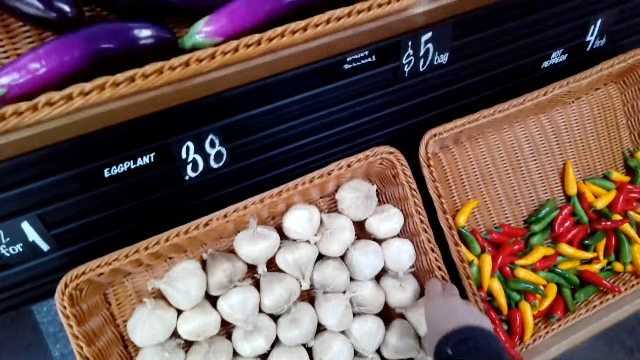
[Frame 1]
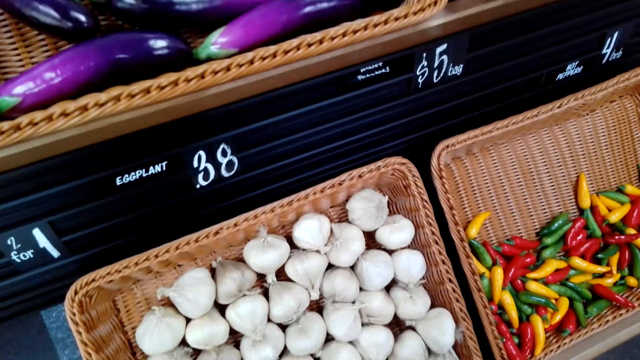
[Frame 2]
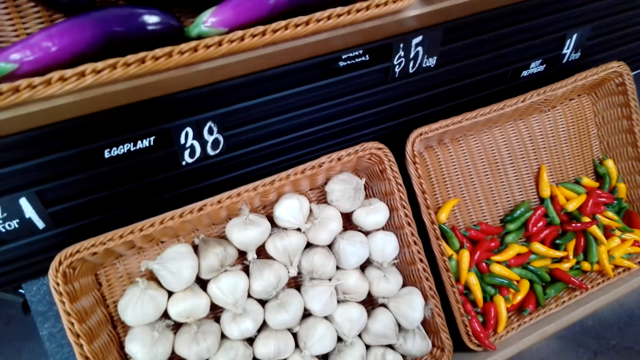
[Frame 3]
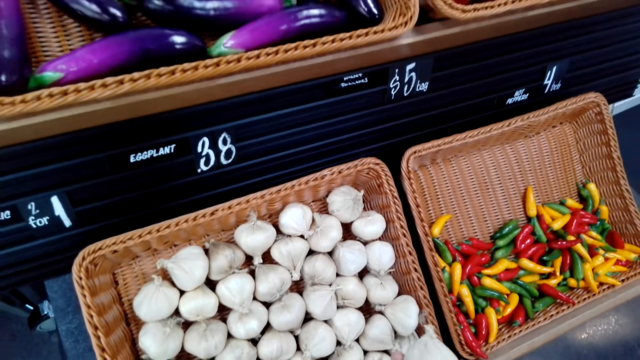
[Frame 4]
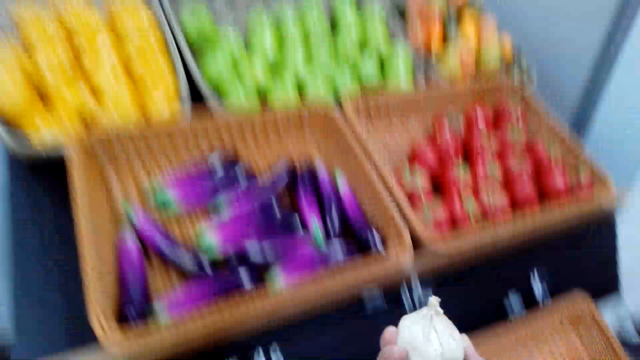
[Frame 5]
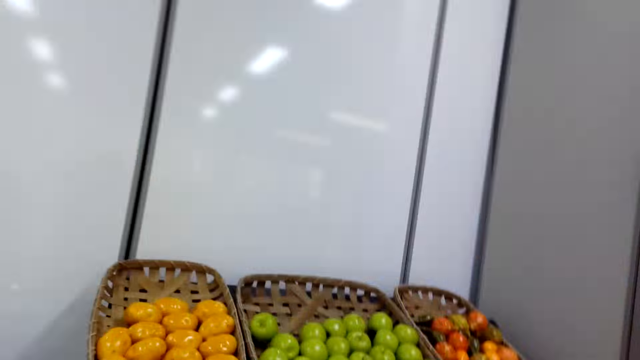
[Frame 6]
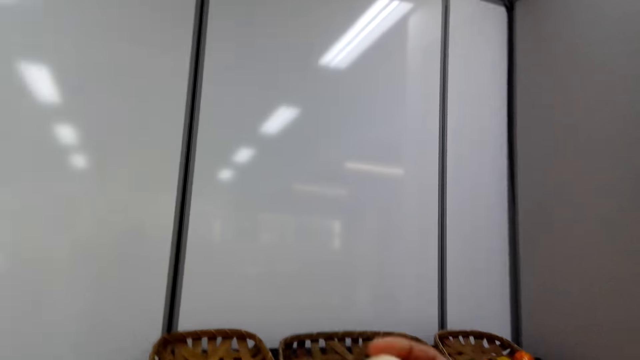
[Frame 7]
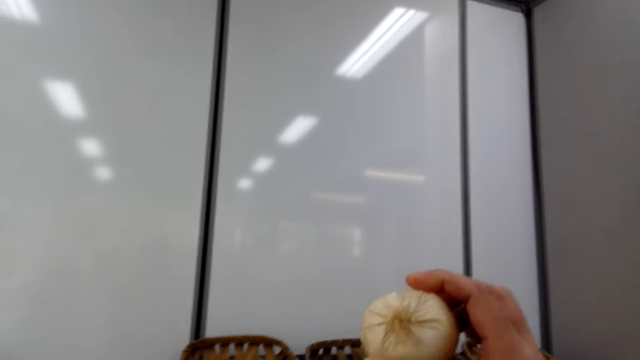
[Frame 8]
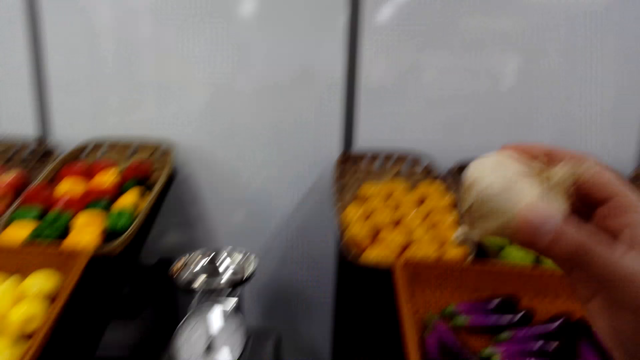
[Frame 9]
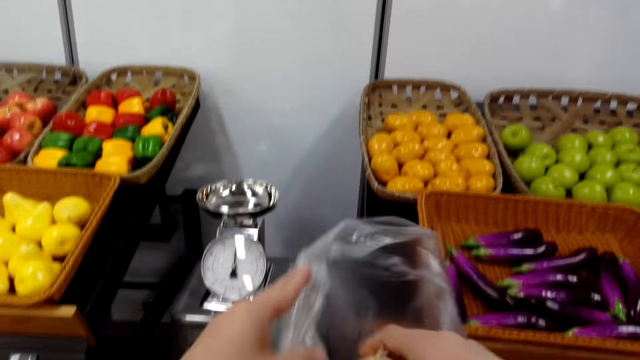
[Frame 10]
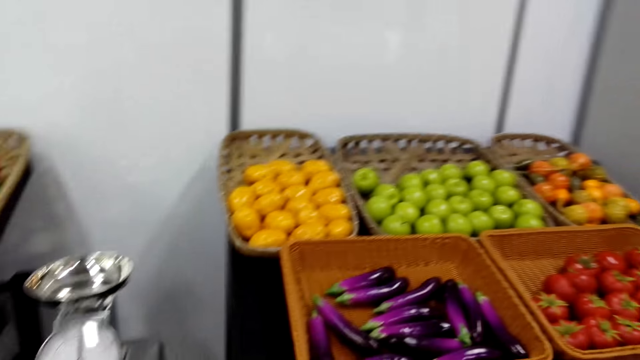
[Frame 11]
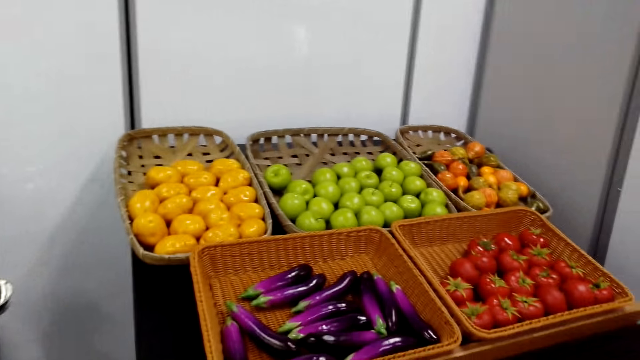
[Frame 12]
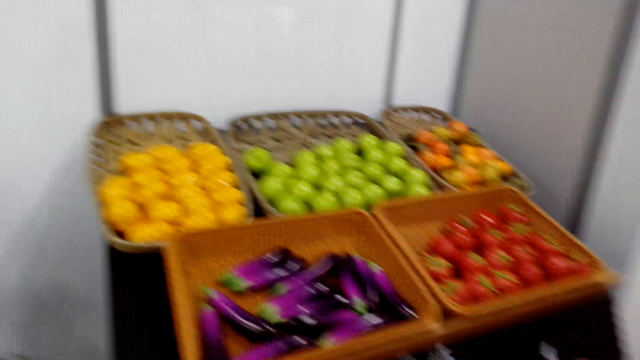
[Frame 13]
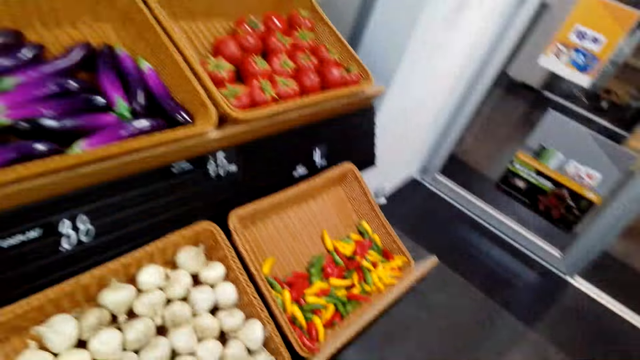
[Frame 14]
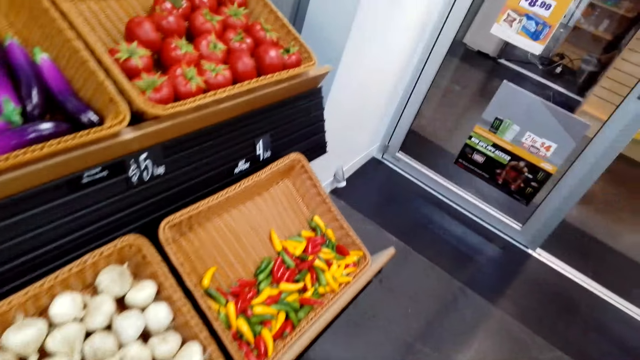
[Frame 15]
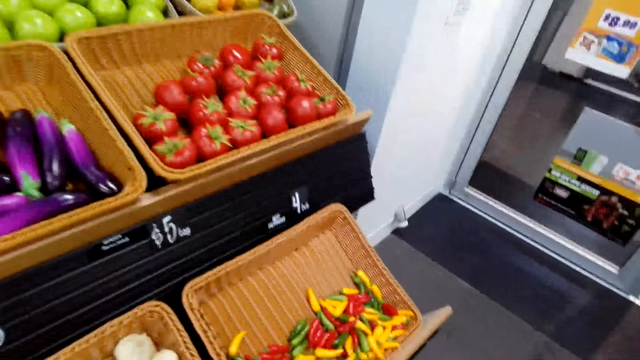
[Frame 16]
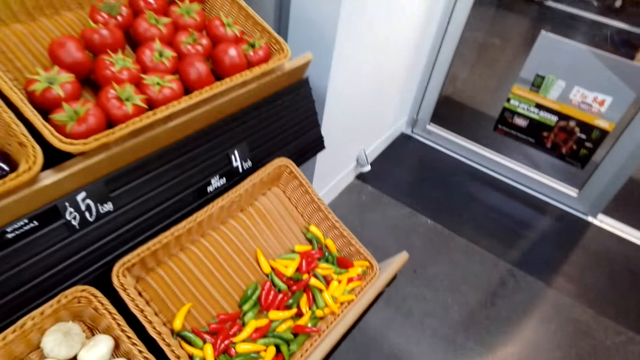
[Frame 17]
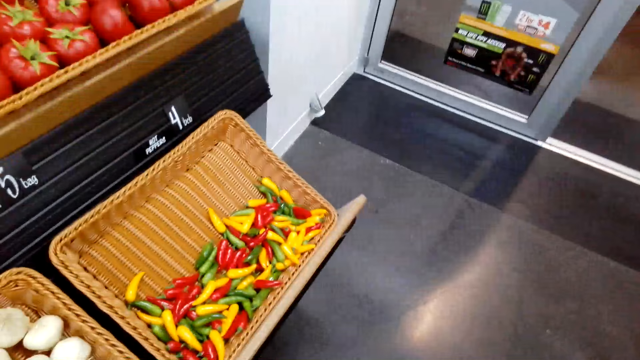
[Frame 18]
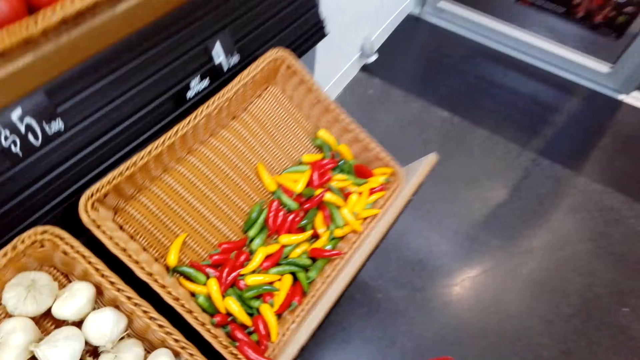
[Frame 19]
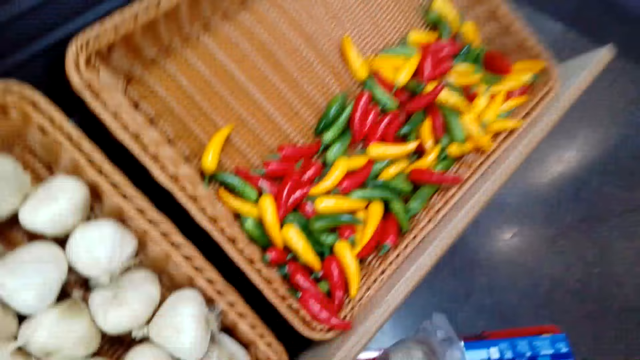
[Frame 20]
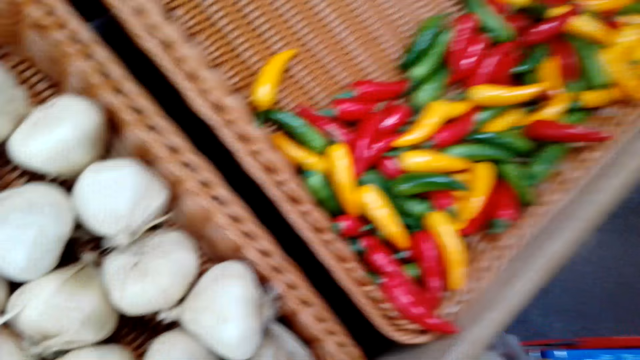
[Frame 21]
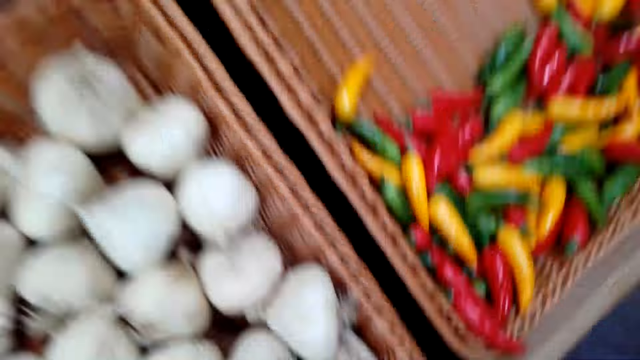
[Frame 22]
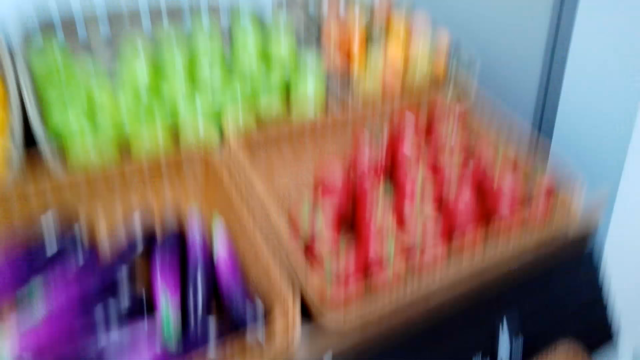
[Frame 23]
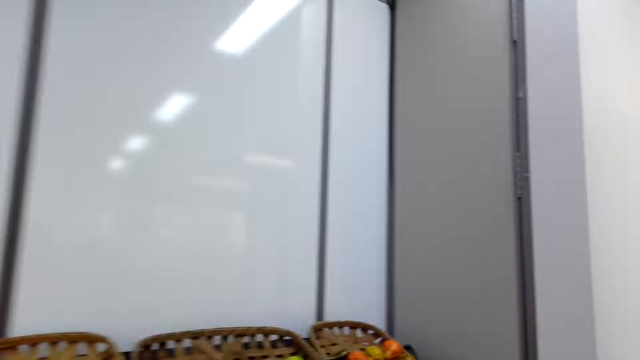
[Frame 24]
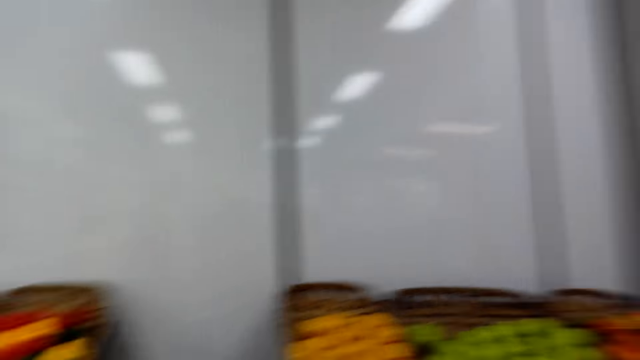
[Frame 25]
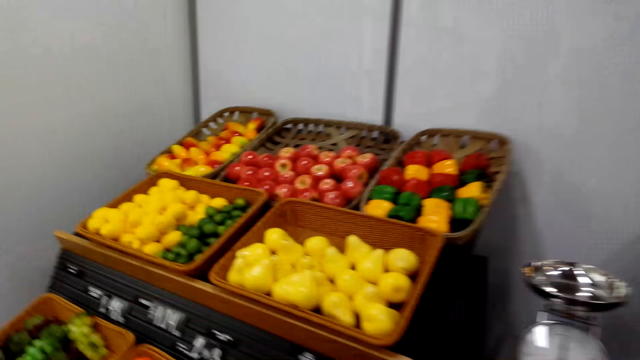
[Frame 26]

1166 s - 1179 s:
The camera wearer holds garlic. They put the garlic in a plastic paper. They bend beside the knitted basket. They put the plastic paper in a shopping basket.

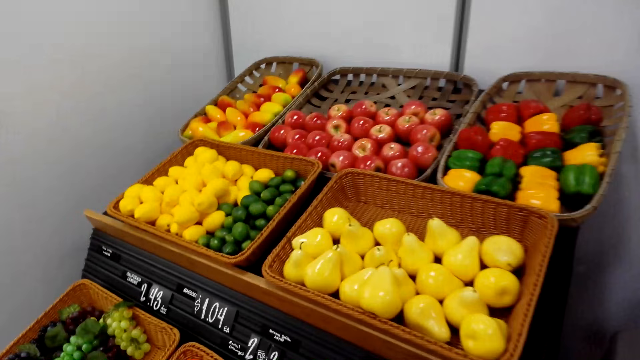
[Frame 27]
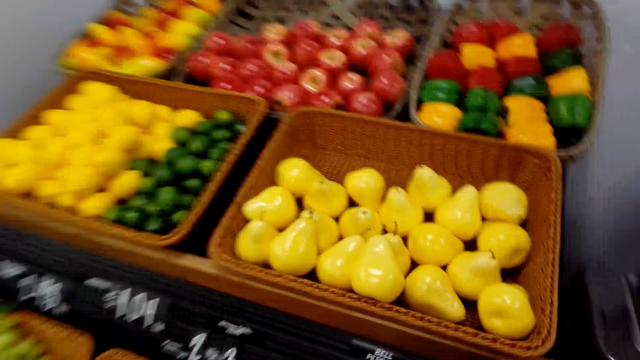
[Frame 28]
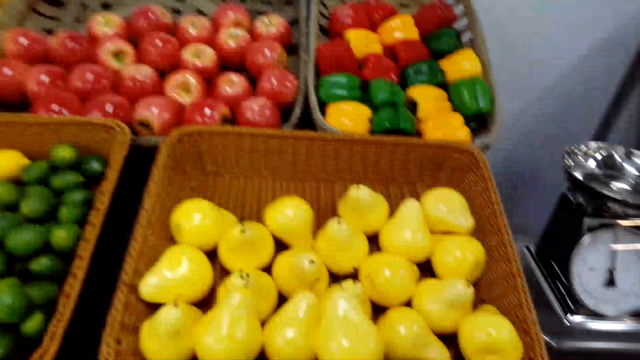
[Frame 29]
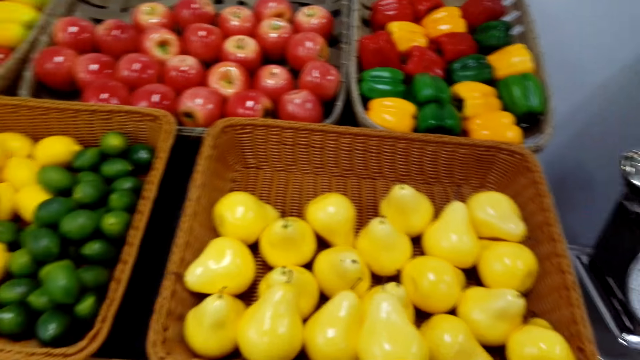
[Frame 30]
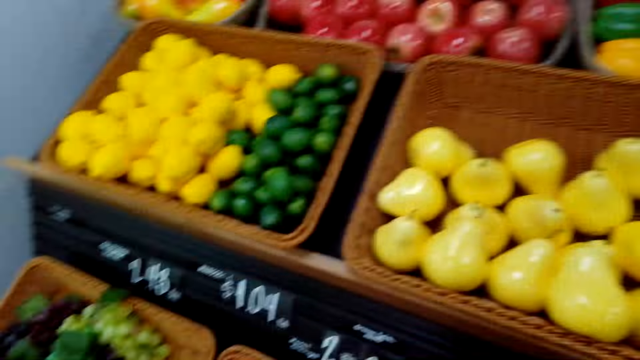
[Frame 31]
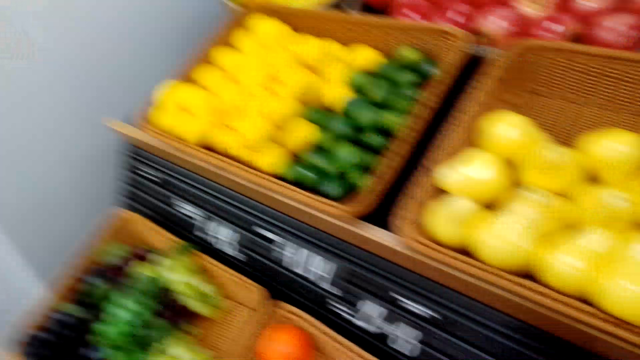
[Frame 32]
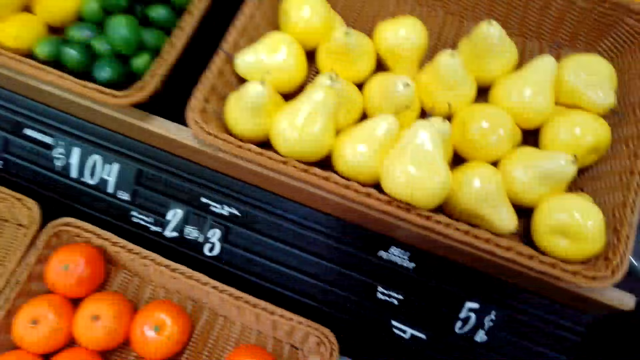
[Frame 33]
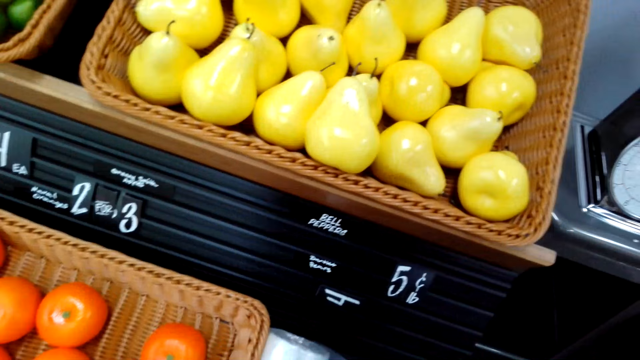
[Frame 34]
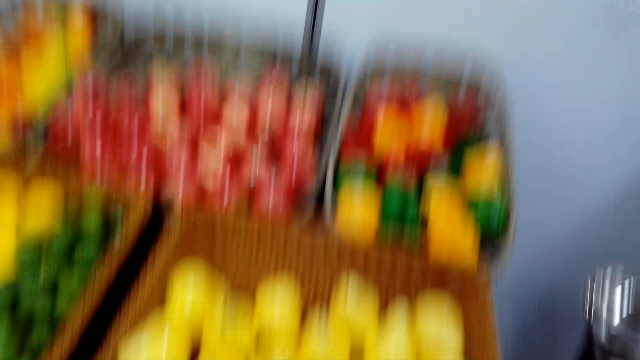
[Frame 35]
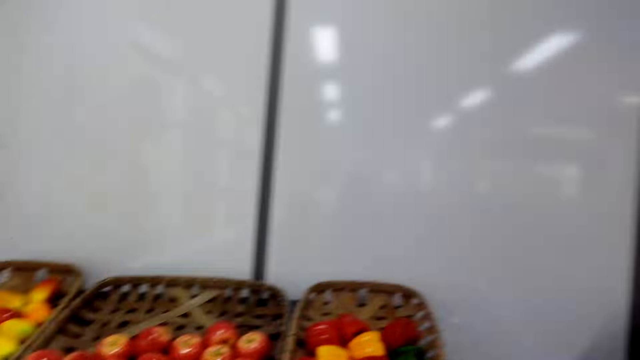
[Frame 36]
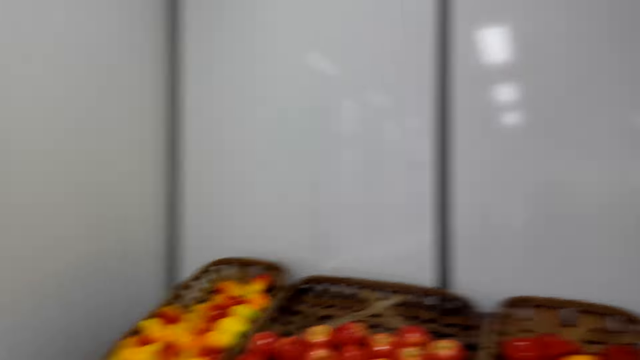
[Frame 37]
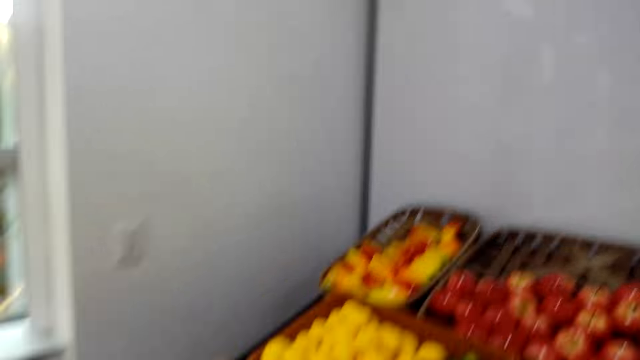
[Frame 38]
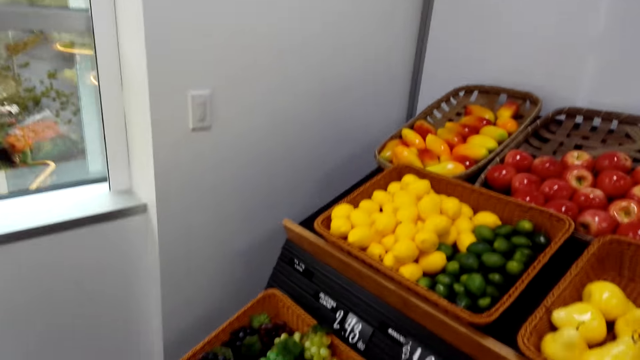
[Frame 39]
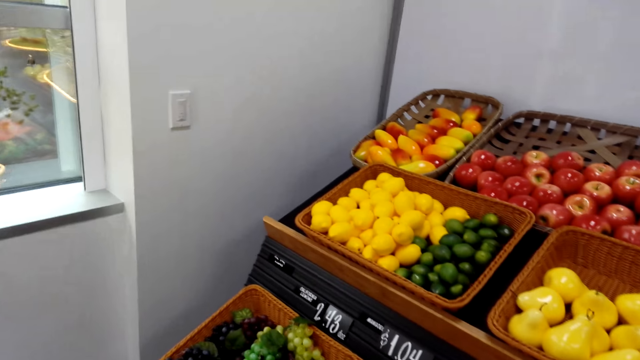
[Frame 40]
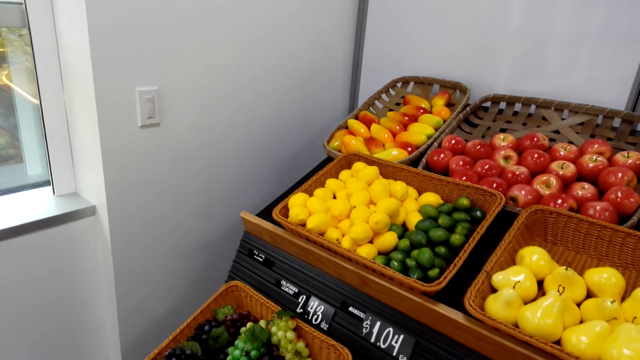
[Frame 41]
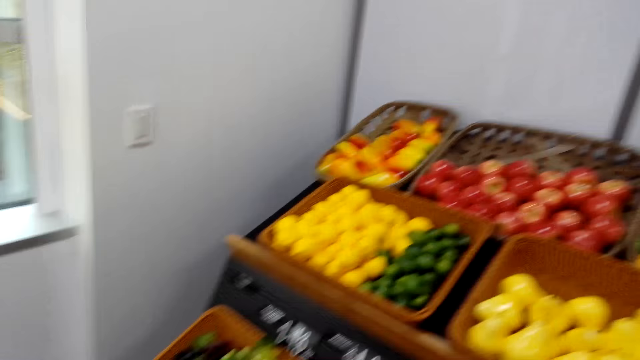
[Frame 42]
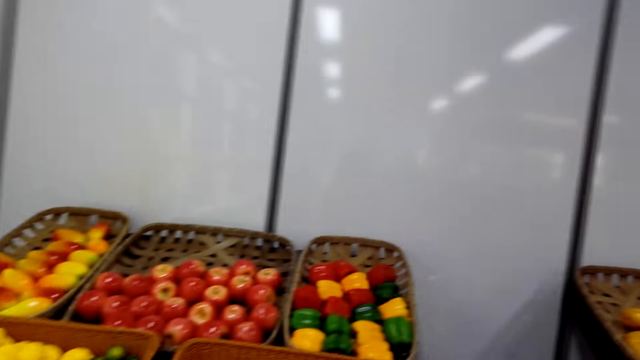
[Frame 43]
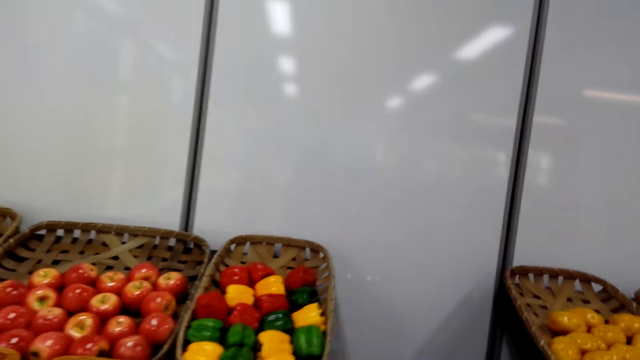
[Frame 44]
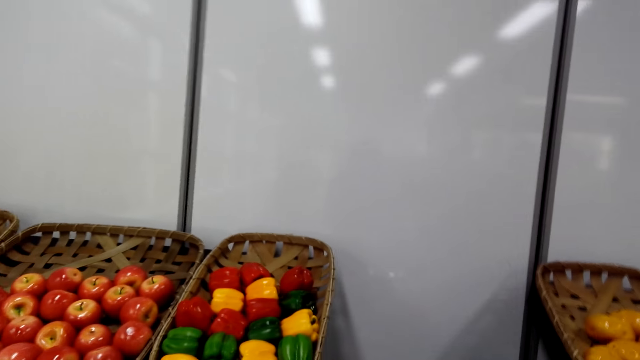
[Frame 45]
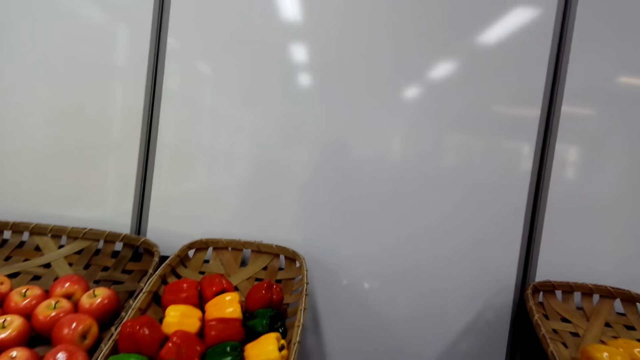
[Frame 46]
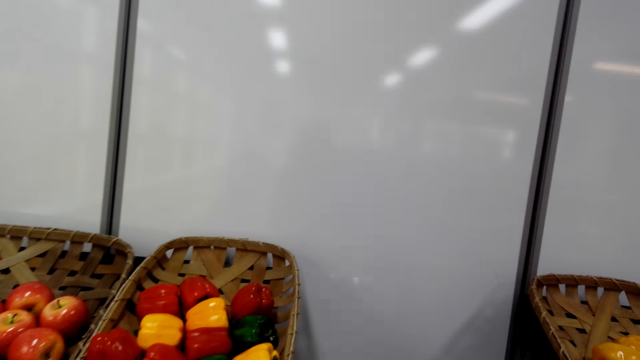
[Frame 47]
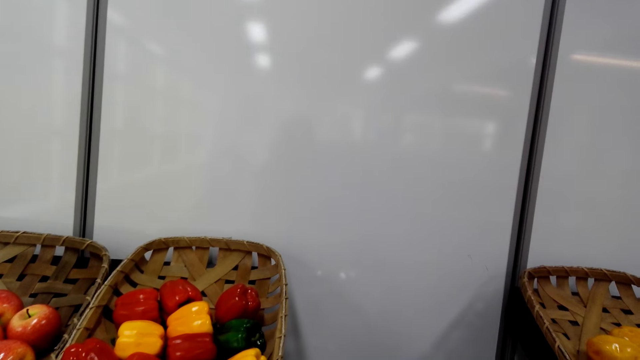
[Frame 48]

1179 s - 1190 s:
The camera wearer stands beside the fruits shelf and looks at the fruits. They pick a plastic paper. They open the plastic paper.
